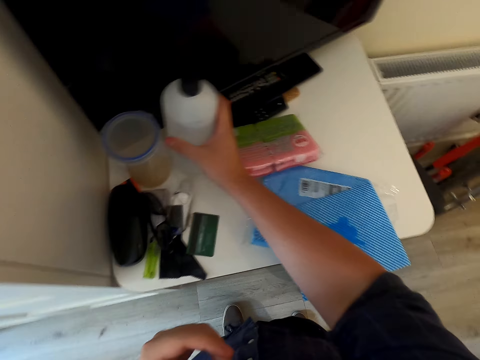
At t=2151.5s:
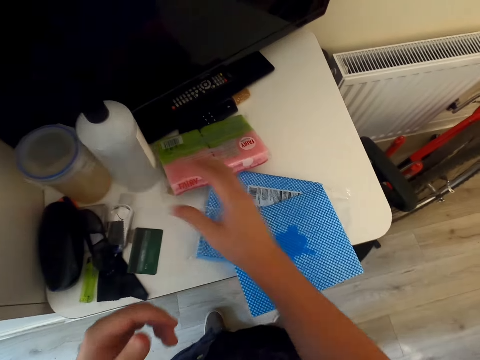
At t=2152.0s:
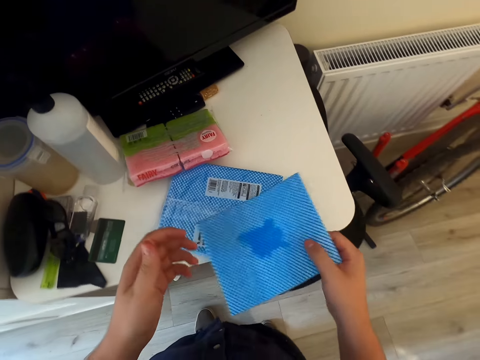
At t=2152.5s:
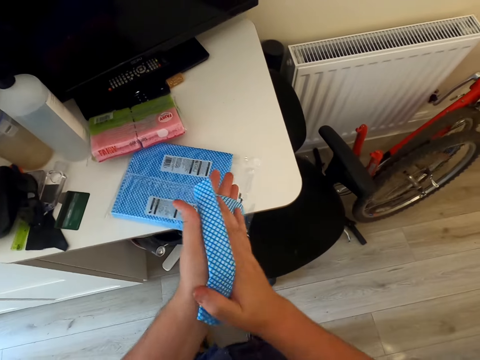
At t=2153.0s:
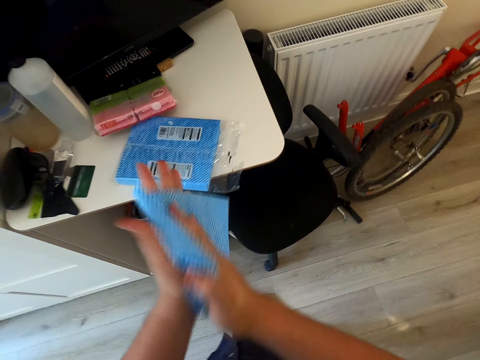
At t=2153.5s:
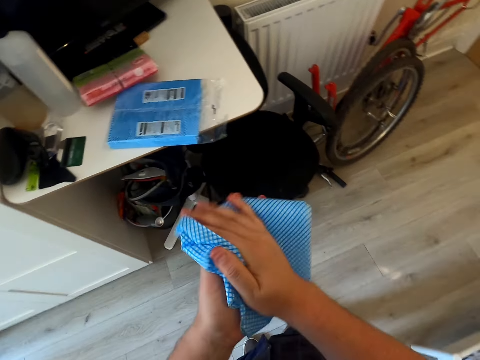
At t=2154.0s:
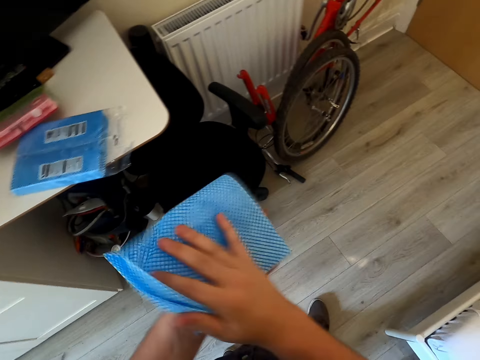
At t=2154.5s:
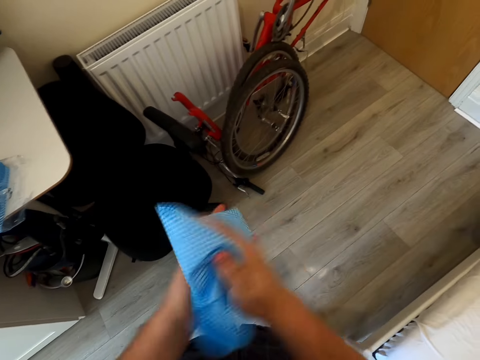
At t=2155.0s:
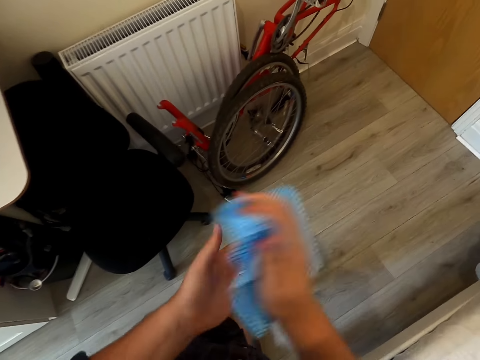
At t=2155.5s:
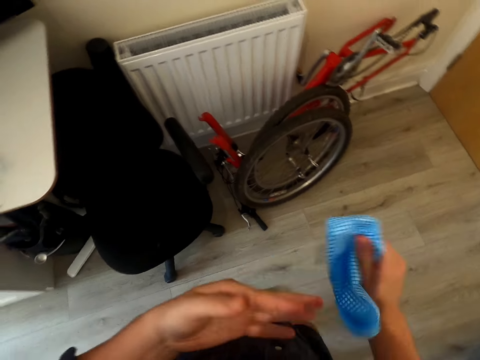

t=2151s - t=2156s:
The camera wearer puts the bottle on the table. They pick up a serviette. They wipe their hand with the serviette. They wipe their hand with the serviette again.

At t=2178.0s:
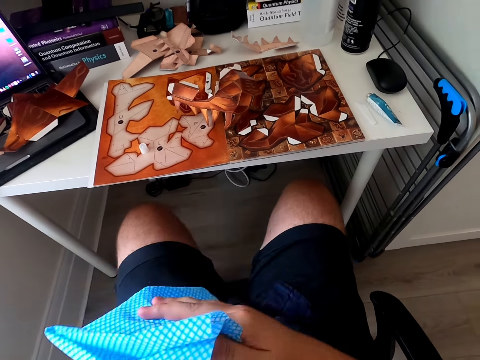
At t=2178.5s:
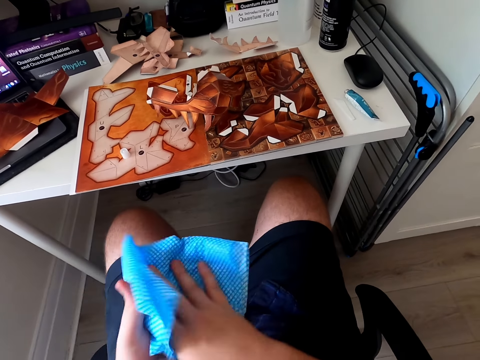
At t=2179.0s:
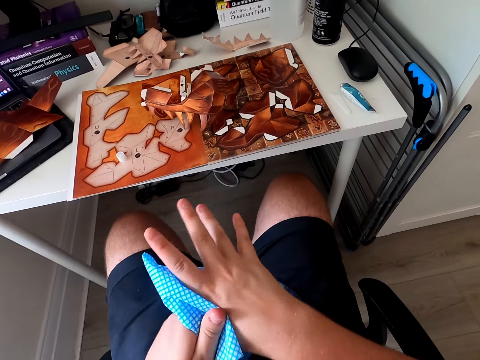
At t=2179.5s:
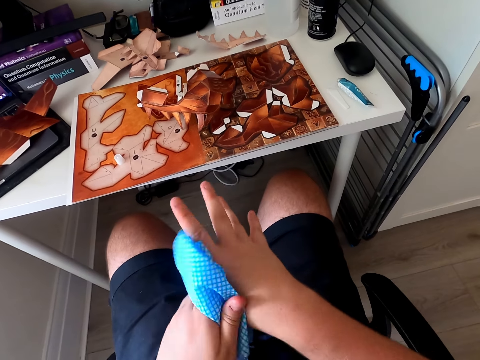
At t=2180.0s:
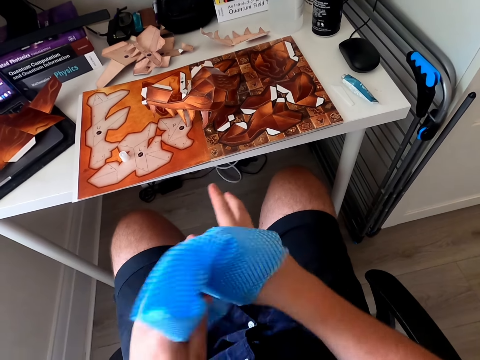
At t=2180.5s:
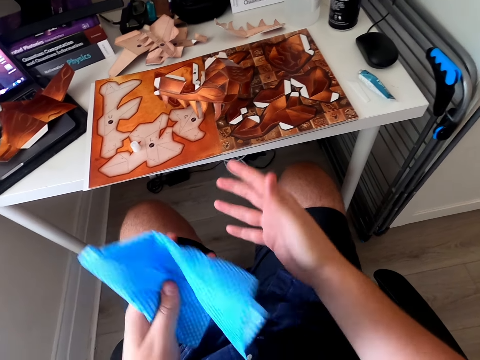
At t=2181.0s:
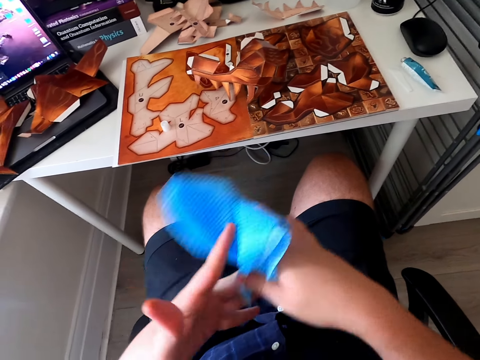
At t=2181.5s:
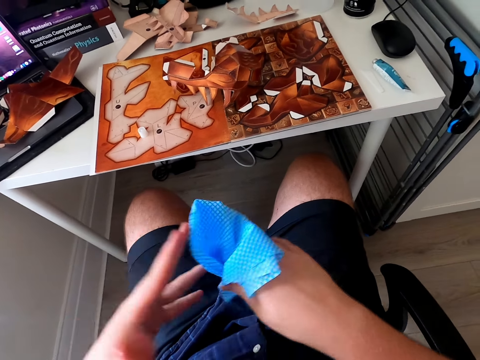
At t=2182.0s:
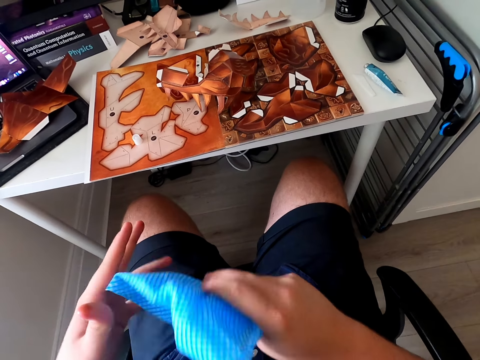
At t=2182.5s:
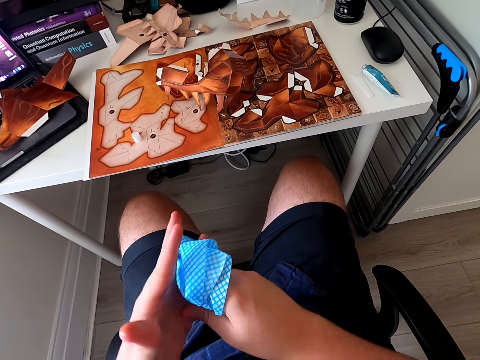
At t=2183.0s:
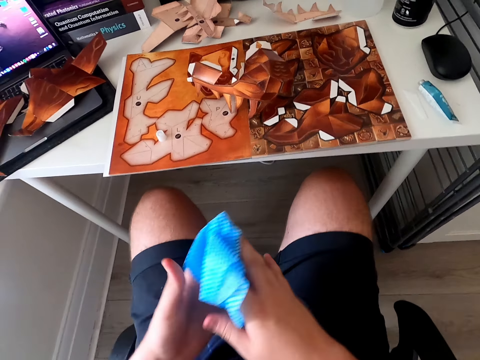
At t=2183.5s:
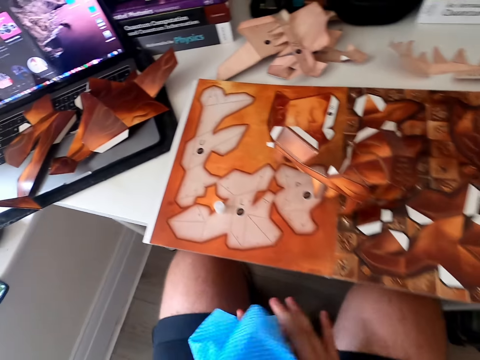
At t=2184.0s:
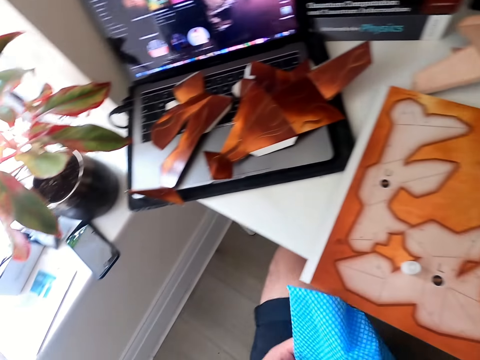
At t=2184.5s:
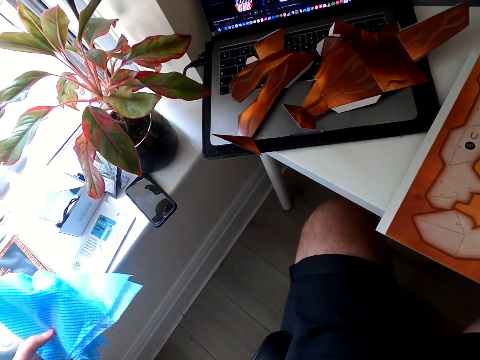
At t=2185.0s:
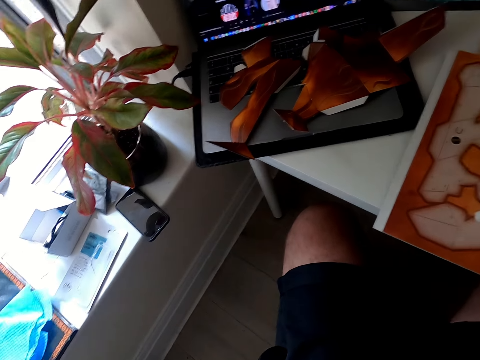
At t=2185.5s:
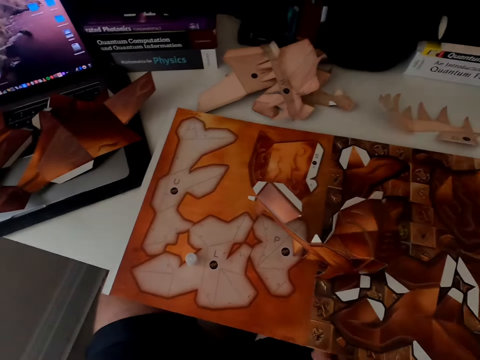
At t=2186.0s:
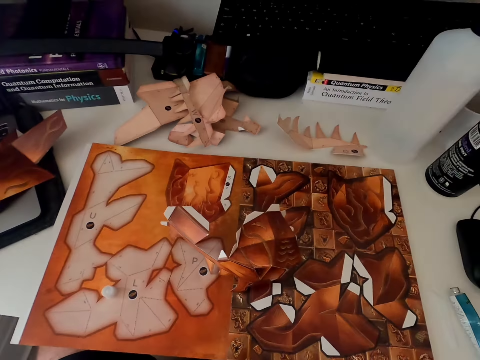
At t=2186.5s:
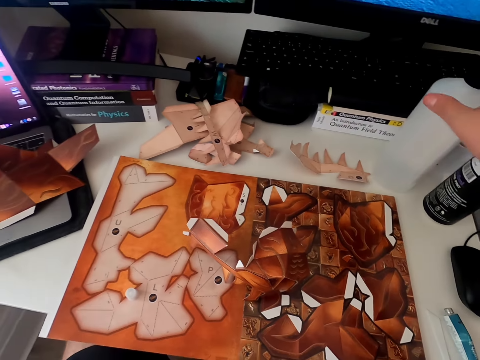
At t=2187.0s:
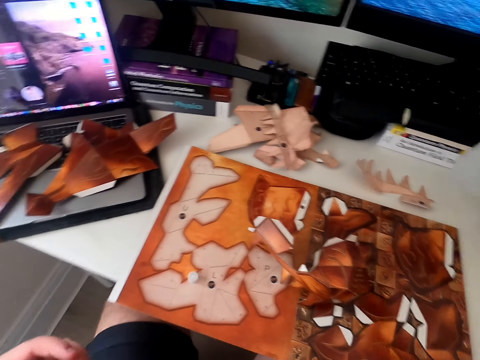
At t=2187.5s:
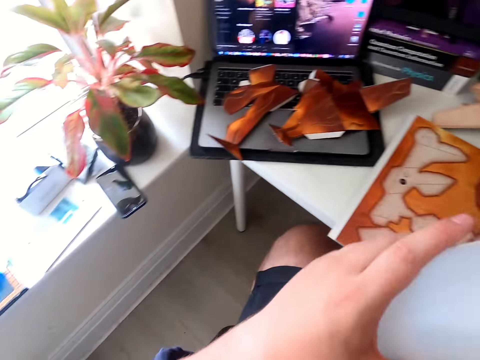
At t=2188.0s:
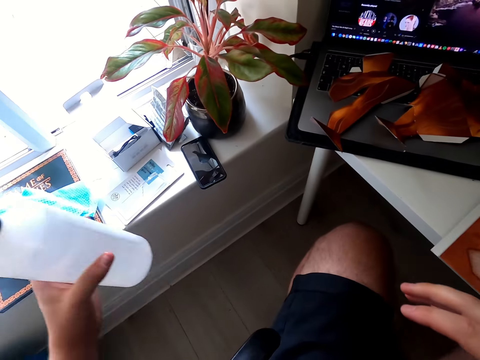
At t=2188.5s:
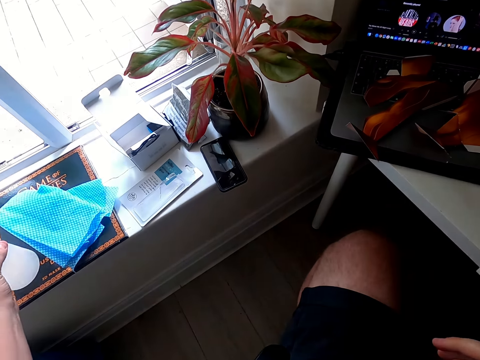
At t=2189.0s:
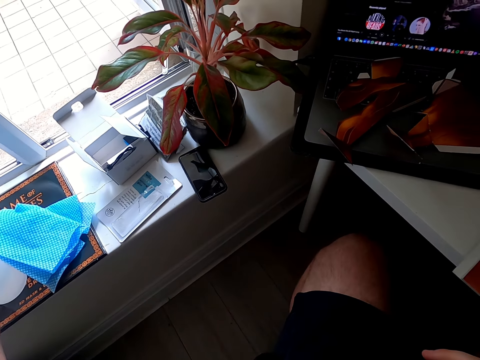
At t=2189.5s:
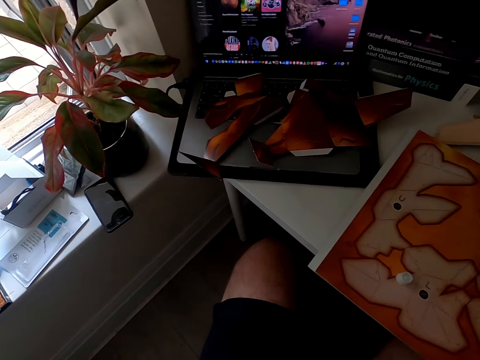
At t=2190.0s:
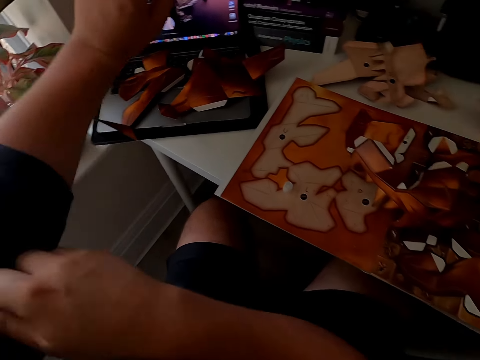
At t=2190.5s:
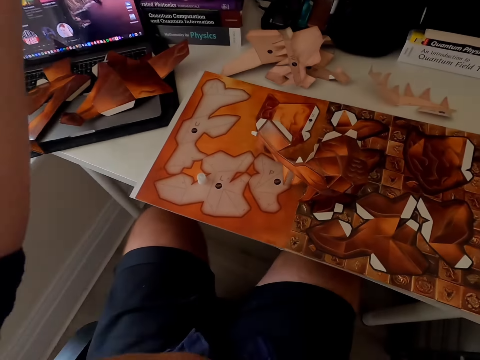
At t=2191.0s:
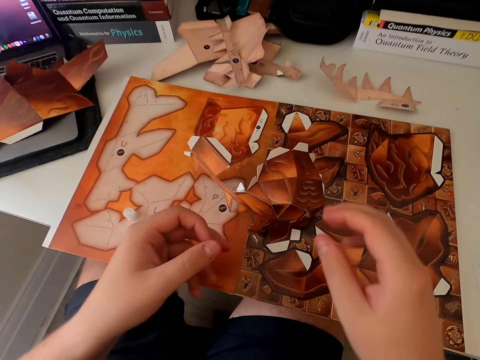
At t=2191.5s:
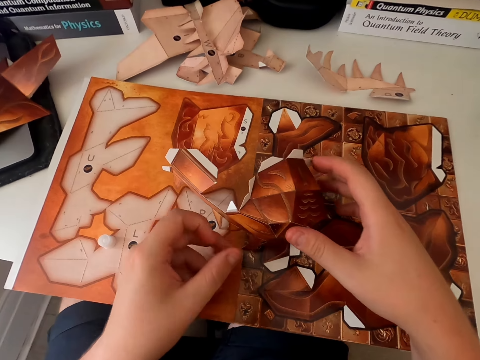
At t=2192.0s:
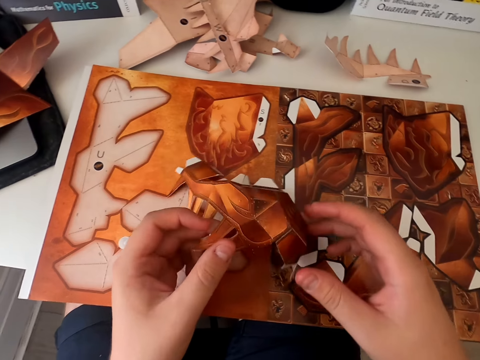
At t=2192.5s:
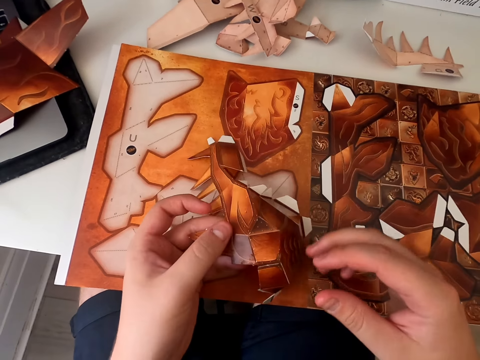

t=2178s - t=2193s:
The camera wearer wipes their hand with a serviette repeatedly. They look around. They put the serviette or paper towel on the window. They look around. They pick up the bottle. They turn around. They put the bottle on the window. They move their hand. They pick up a paper craft.

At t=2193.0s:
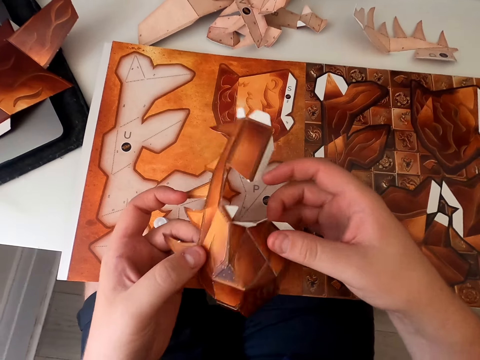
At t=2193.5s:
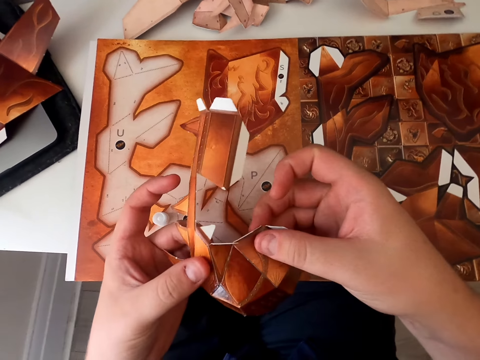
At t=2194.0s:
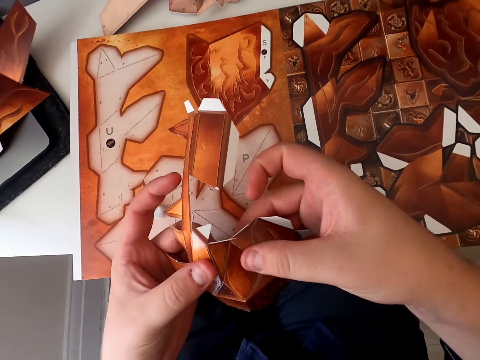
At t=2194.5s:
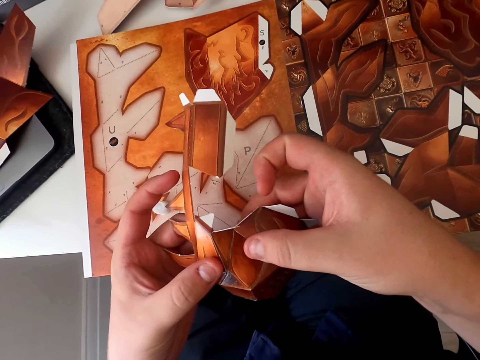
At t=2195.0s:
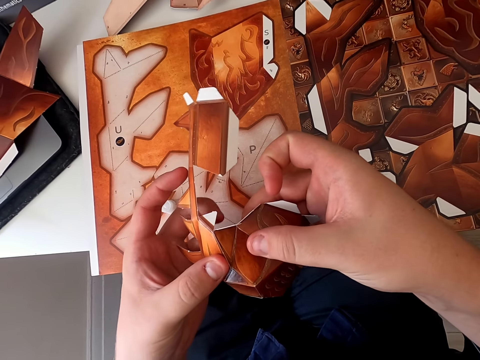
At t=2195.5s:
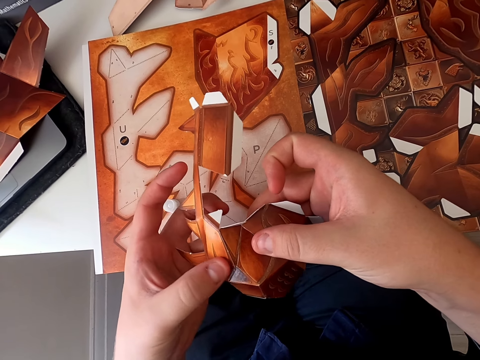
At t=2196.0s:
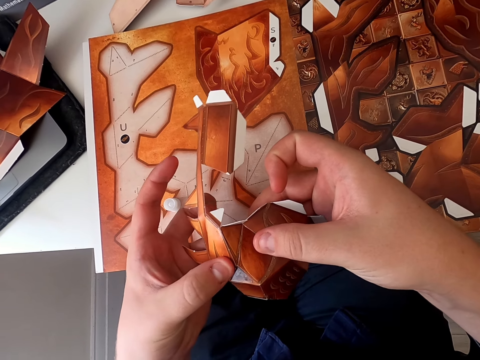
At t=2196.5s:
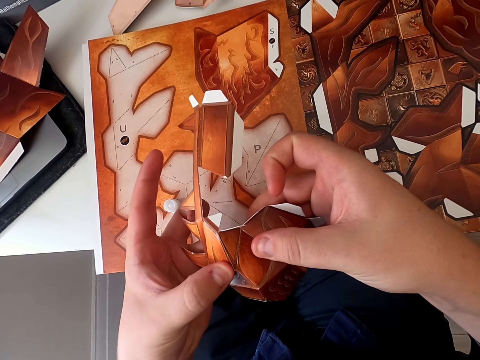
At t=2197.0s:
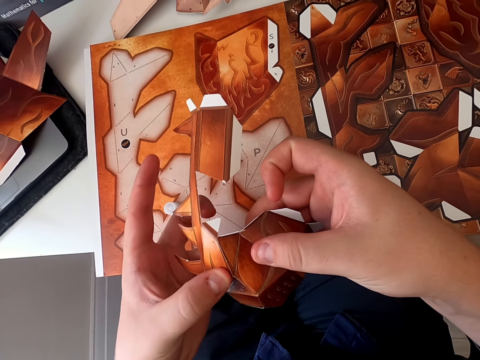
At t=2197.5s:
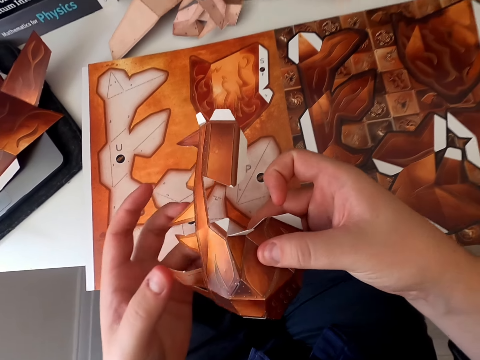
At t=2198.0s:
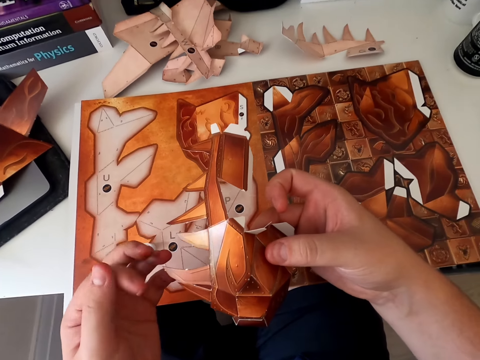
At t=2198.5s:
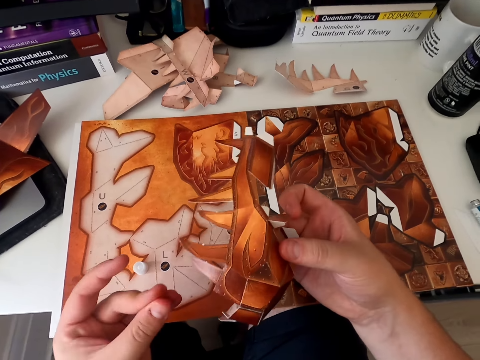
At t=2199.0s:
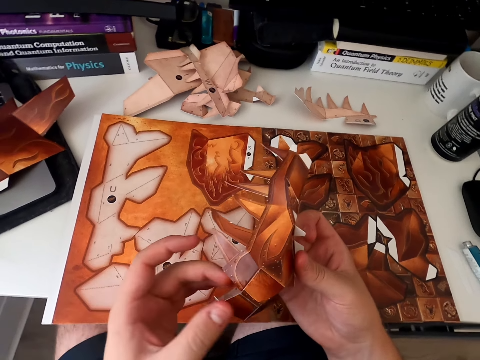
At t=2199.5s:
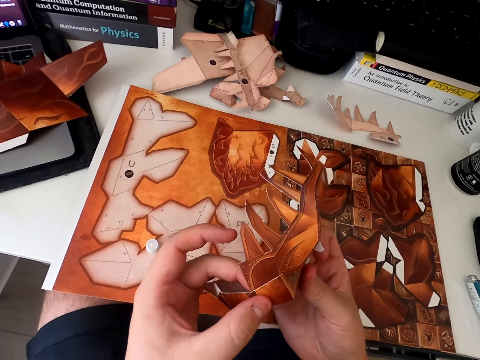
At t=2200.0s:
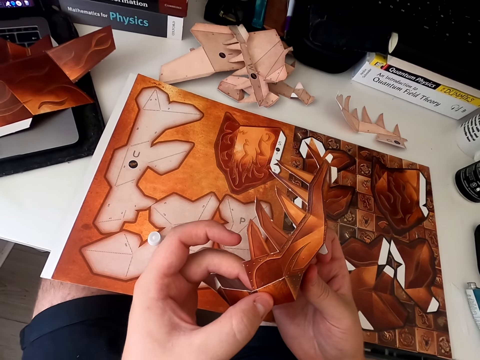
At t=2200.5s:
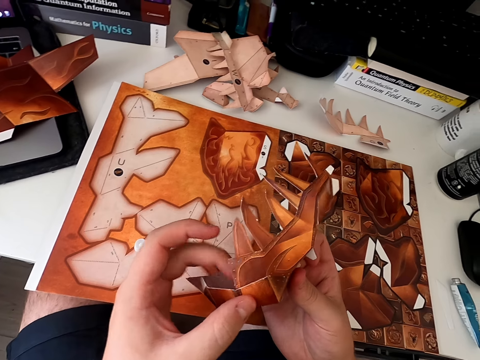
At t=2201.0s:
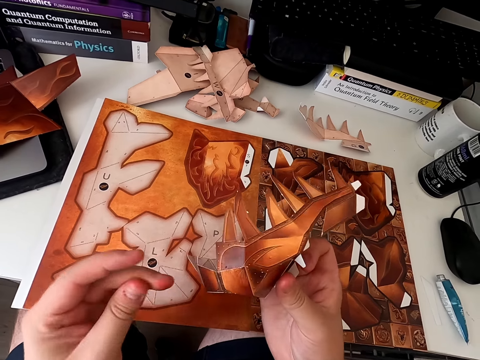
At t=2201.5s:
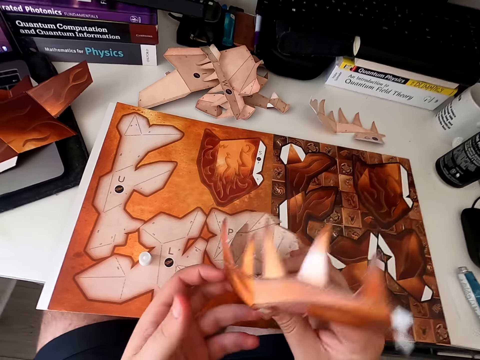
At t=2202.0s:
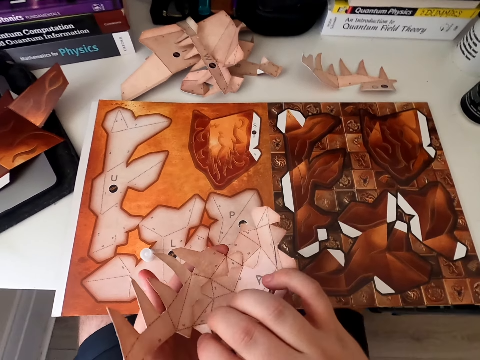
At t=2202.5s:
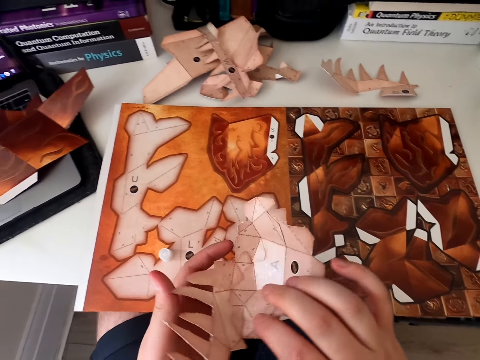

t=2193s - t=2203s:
The camera wearer sets the paper craft pieces. They check on the sides. They hold the paper craft. They turn the paper craft.
